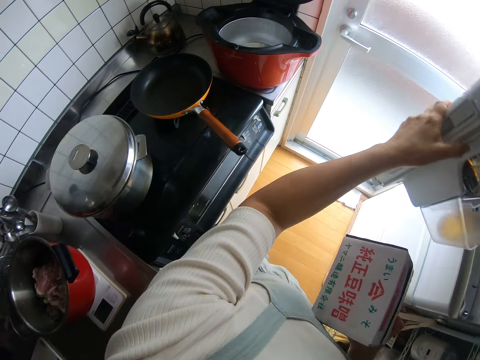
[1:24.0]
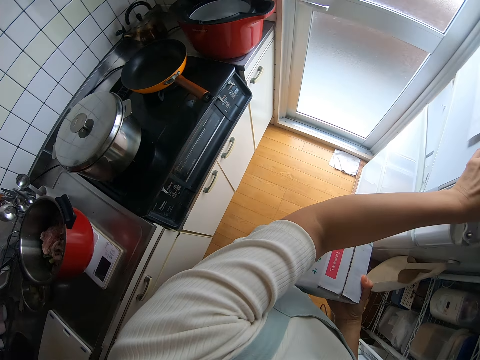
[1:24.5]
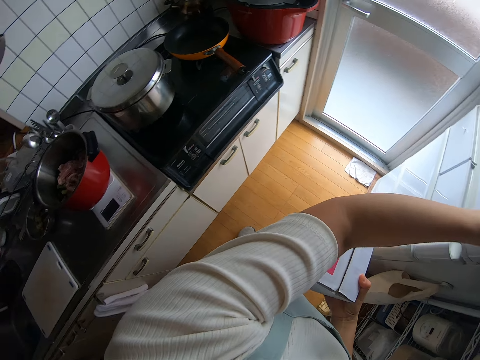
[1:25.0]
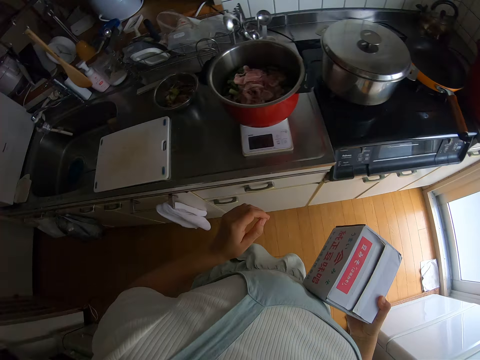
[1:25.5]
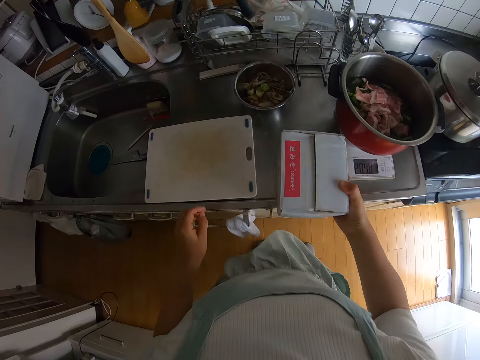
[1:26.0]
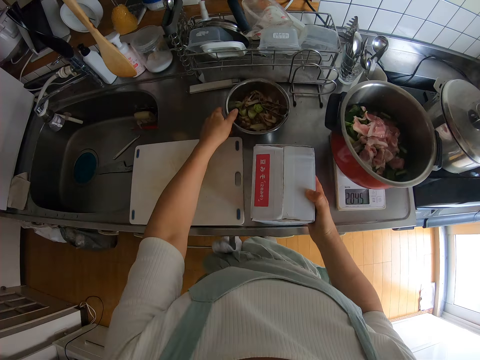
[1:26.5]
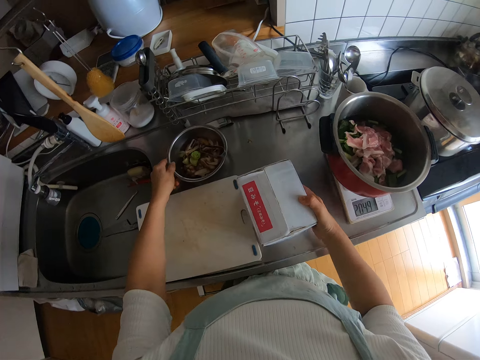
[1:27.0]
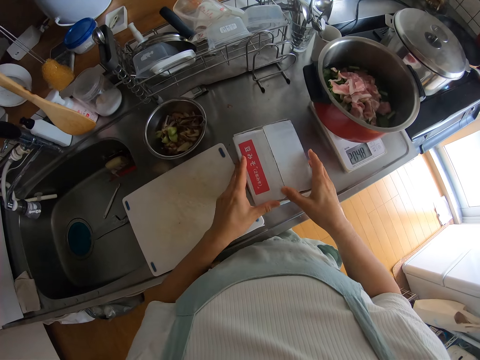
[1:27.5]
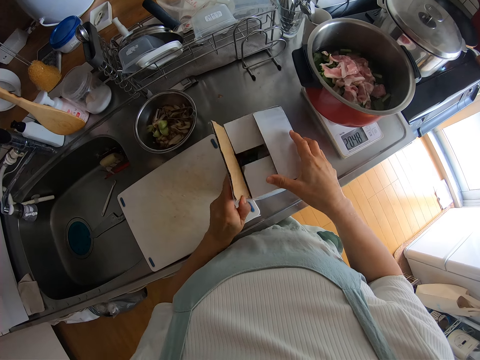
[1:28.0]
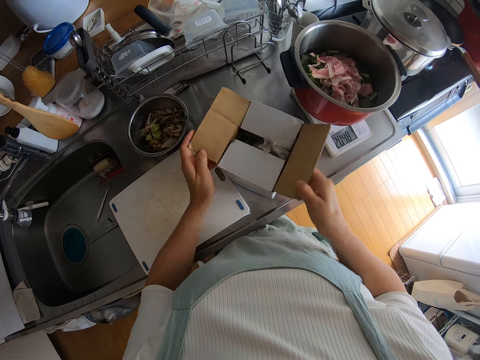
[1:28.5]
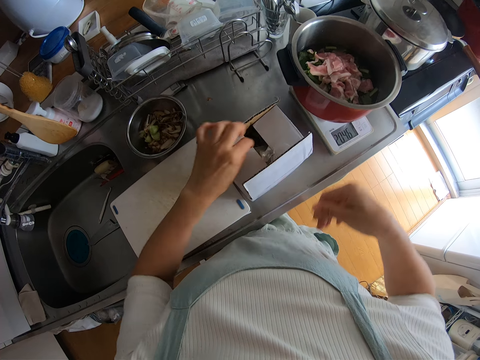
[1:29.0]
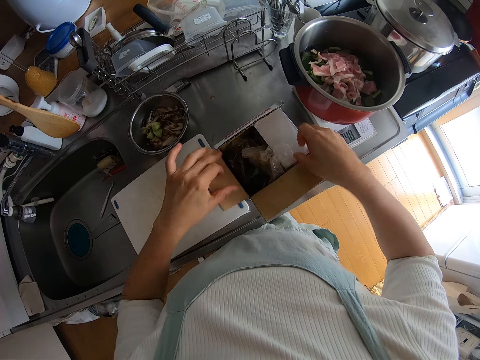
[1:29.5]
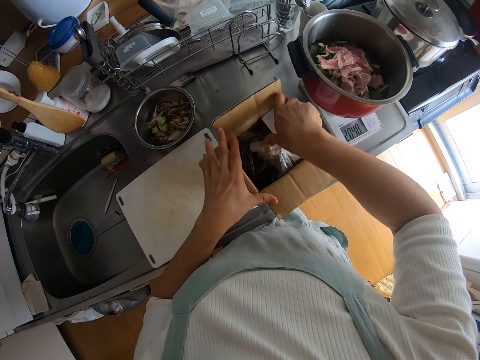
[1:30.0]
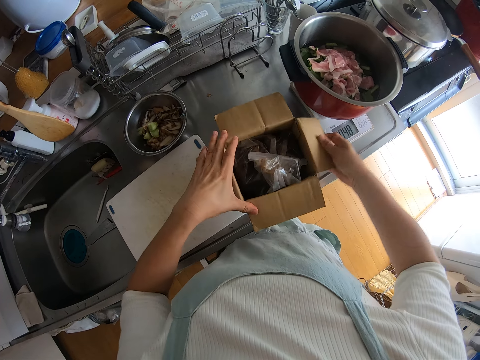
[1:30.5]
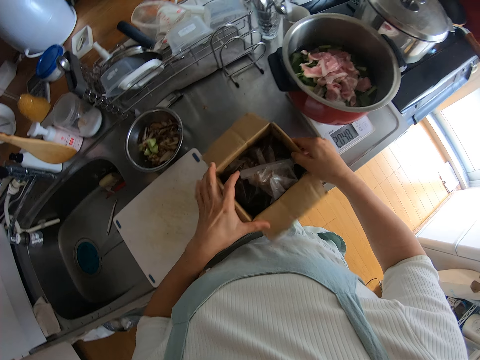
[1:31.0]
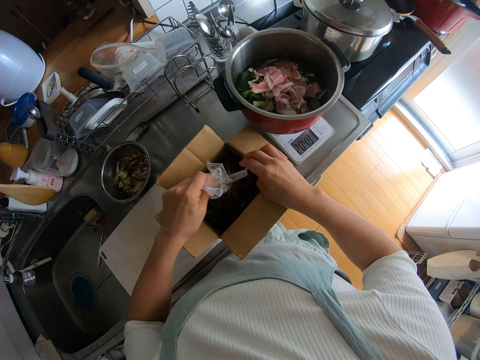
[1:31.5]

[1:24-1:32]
The camera wearer closes the fridge with the left hand. They drop the box of tomato on the counter. They move a plate on the counter with the left hand. They open the box of tomato with both hands.

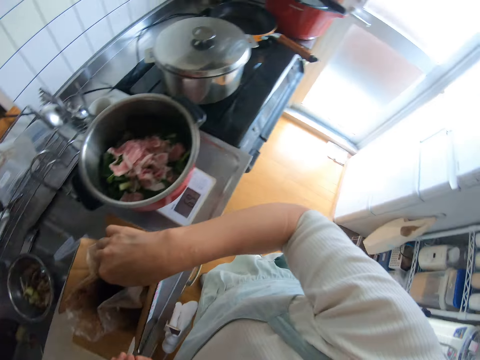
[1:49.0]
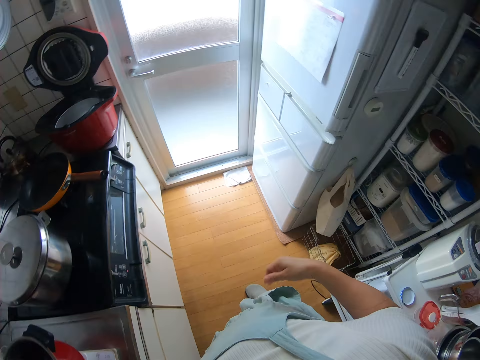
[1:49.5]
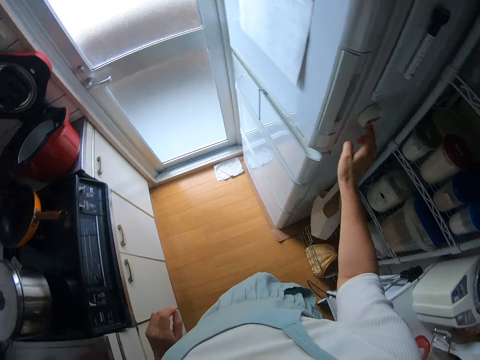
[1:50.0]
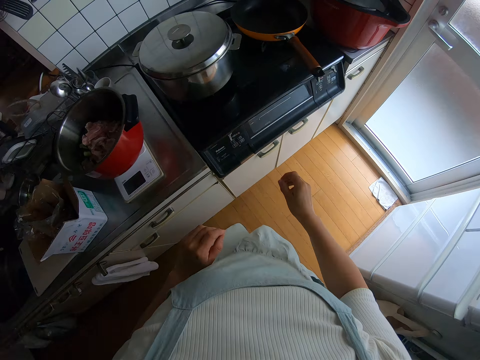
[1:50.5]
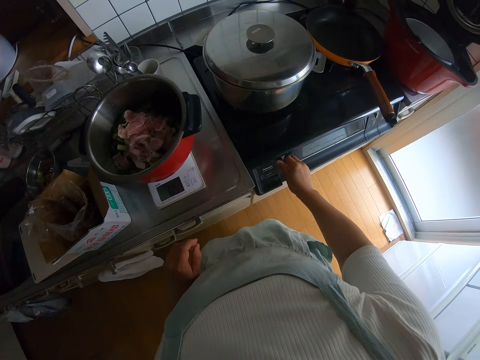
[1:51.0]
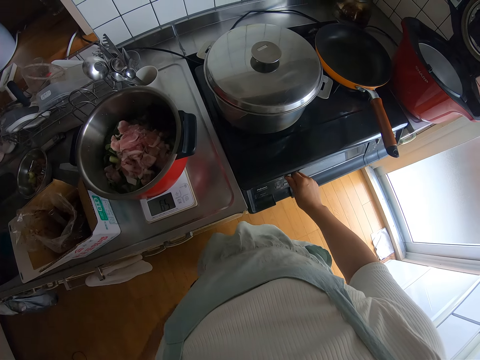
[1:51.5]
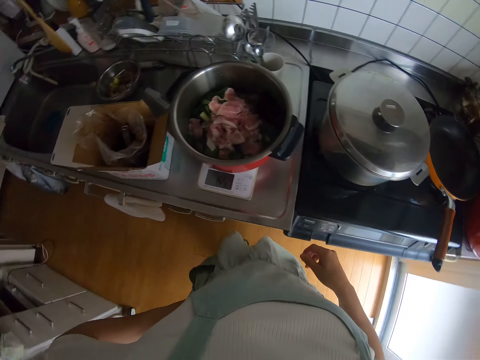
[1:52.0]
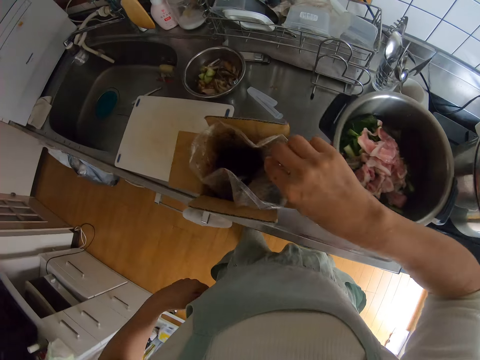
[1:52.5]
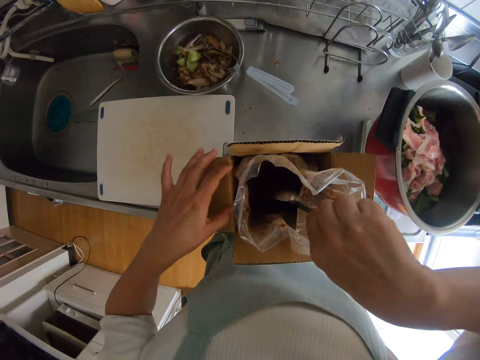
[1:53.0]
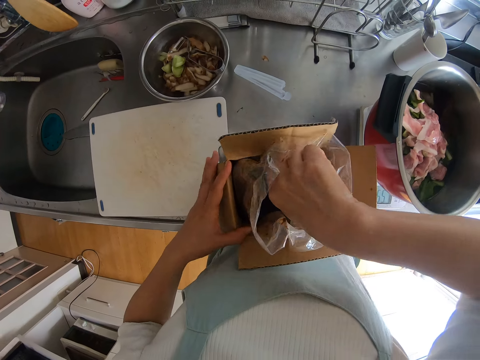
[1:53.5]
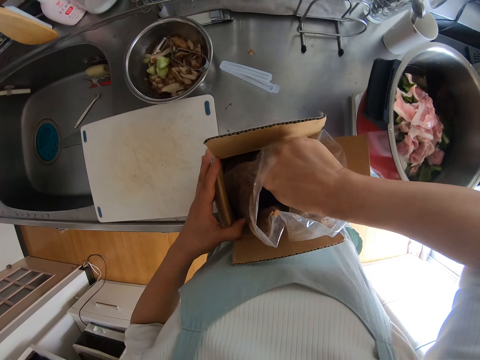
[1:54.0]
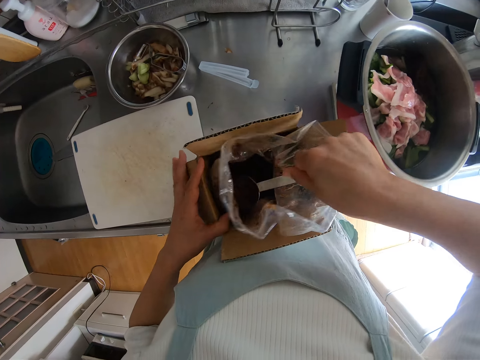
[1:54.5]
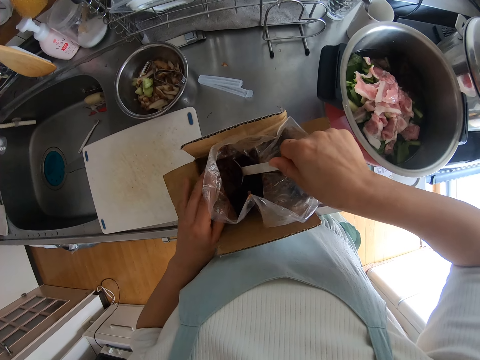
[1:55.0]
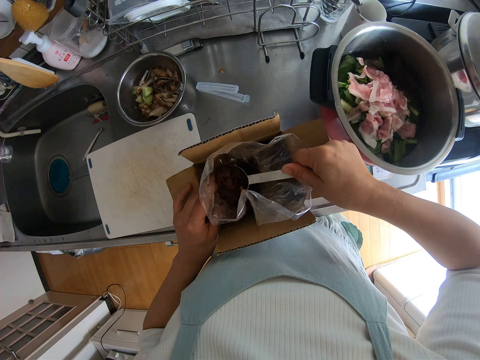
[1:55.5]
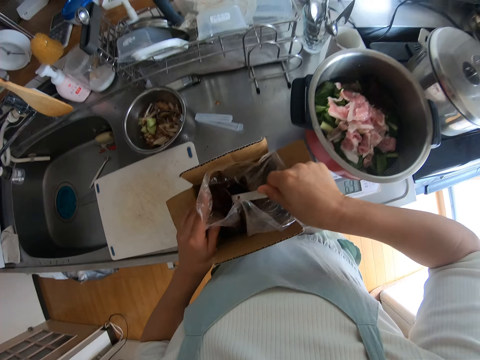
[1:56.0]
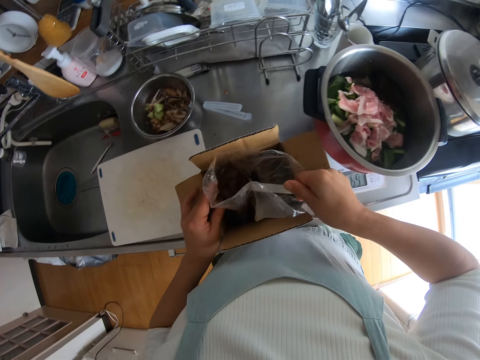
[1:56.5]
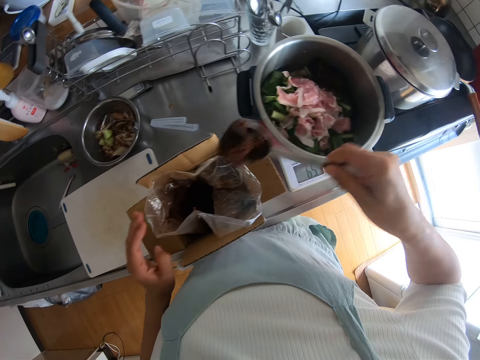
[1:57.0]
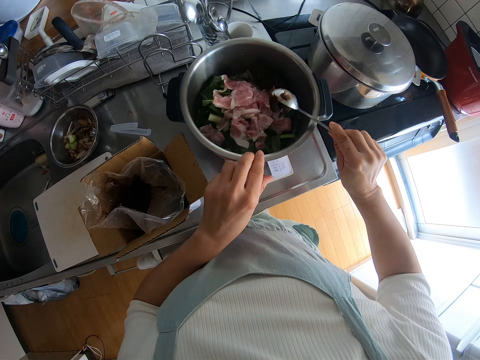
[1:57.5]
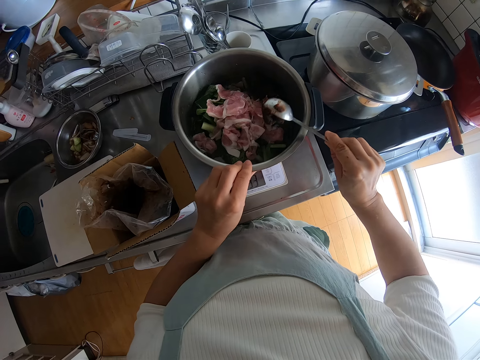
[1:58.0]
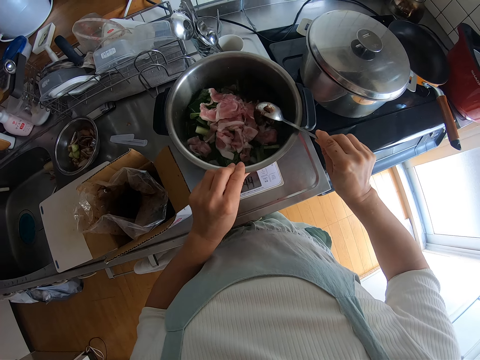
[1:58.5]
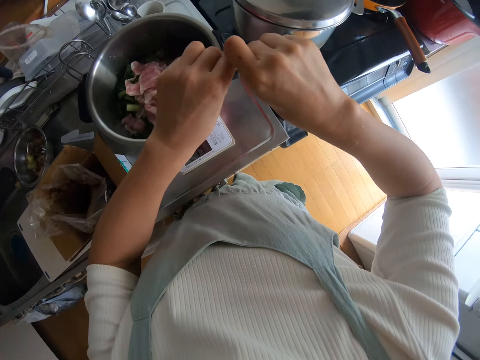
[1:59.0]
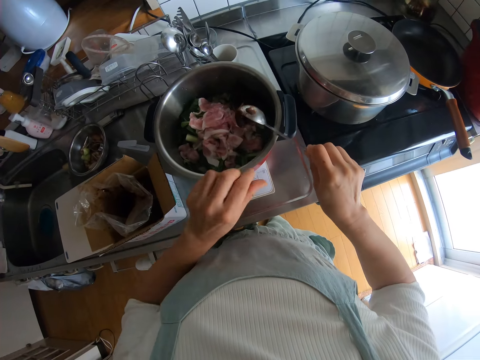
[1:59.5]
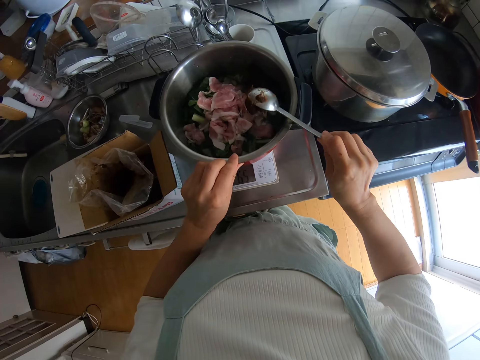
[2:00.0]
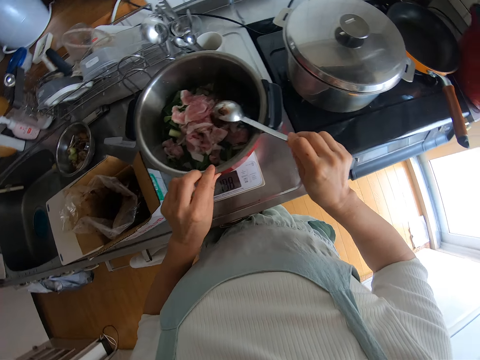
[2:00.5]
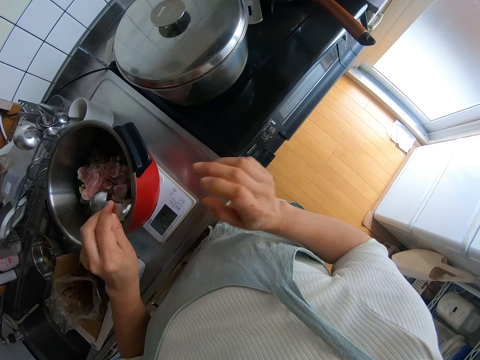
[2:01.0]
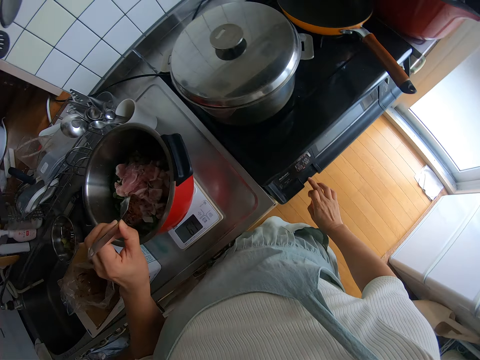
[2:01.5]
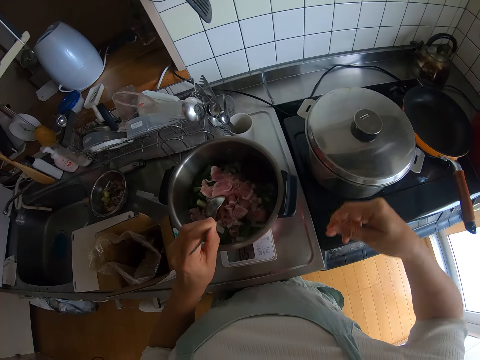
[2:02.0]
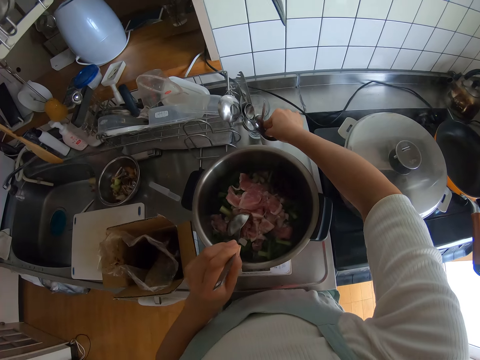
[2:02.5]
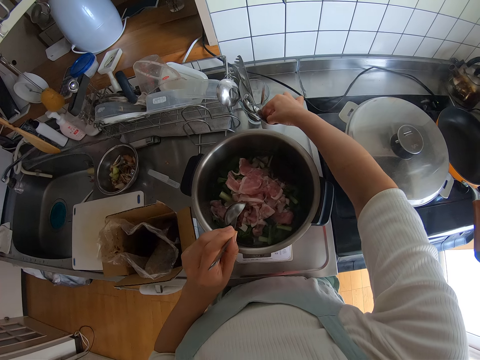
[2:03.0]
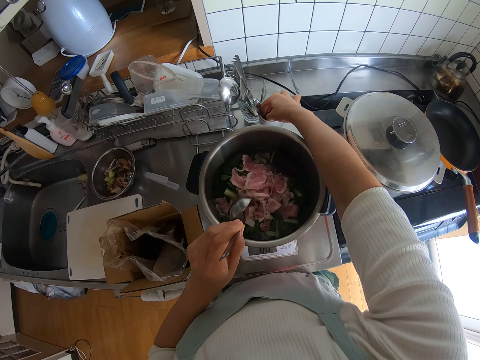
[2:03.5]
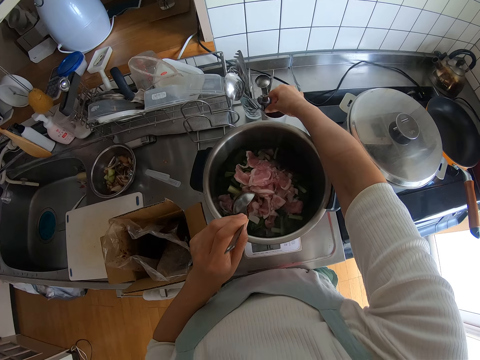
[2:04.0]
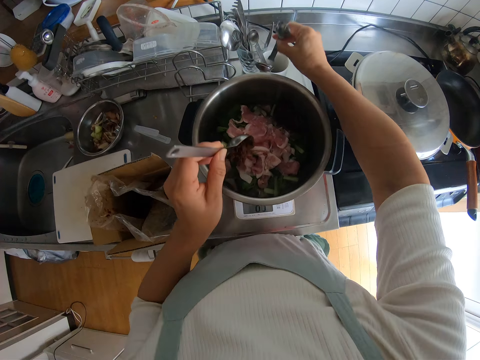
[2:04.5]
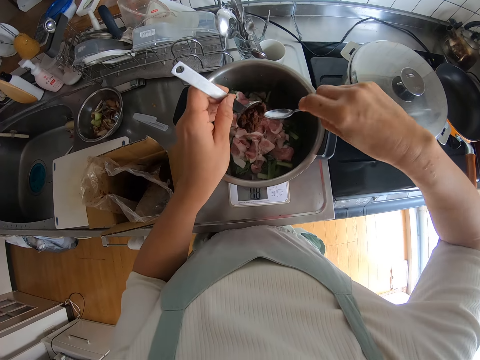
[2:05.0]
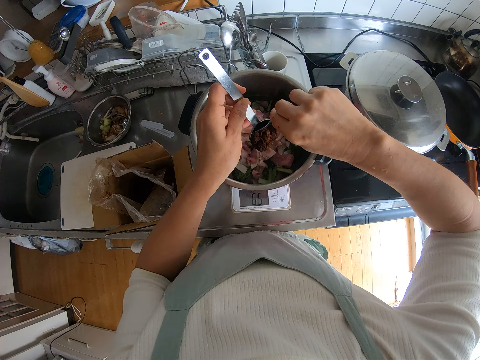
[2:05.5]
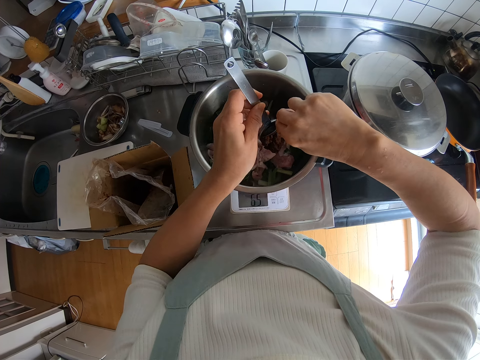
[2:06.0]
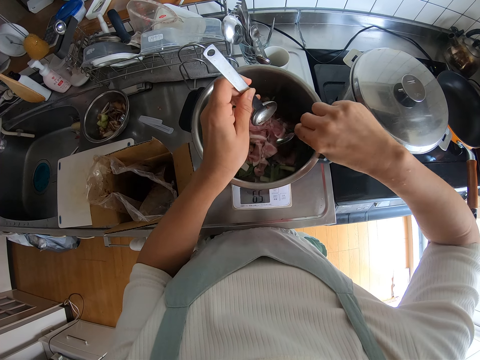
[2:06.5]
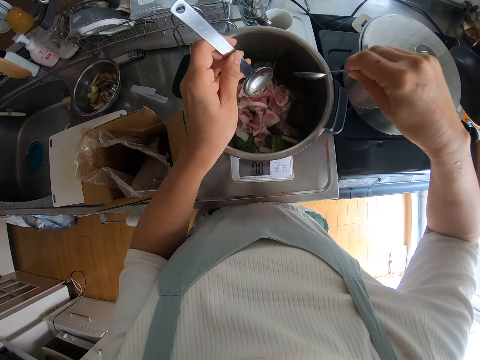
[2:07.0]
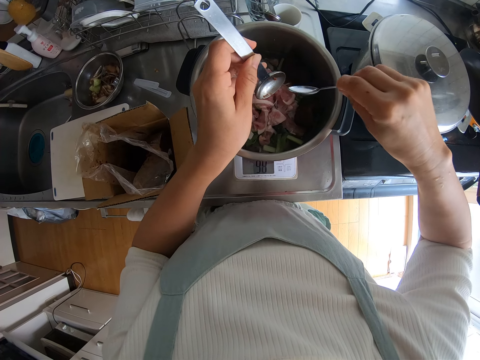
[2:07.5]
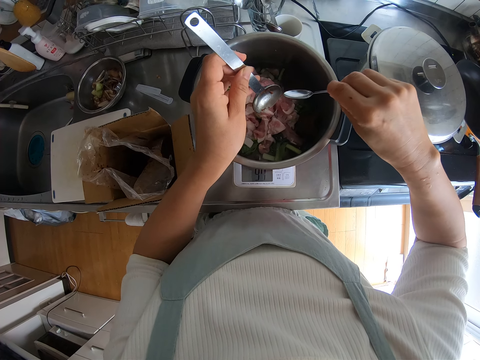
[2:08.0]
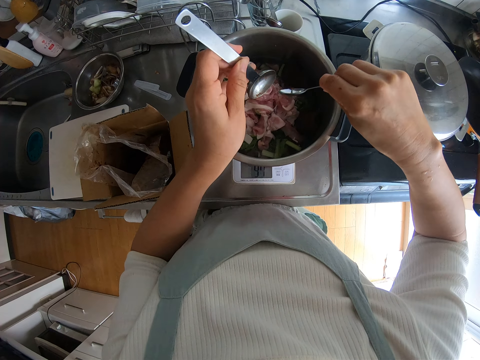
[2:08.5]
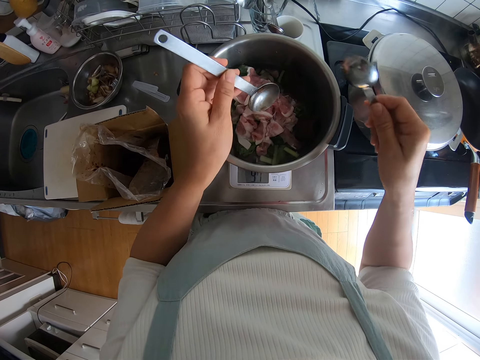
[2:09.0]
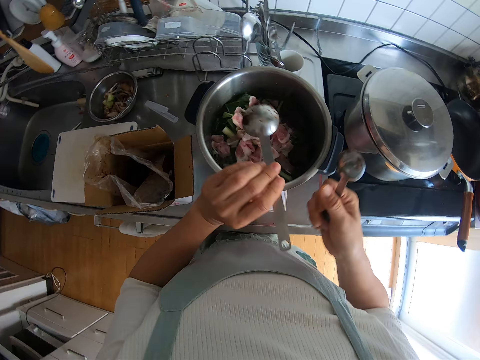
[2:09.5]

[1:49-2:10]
The camera wearer drops the spoon in the box. They press a button on the fridge with the right hand. They press a gas button on the cooker with the right hand. They scoop out tomato from the box. They pour the tomato into a pot. They hit the spoon on the pot with the right hand. They hold the pot with the left hand. They pass the spoon from the right to the left hand. They press a button on the cooker. They grab another spoon in a cup. They scoop tomato from the spoon with the other spoon.
